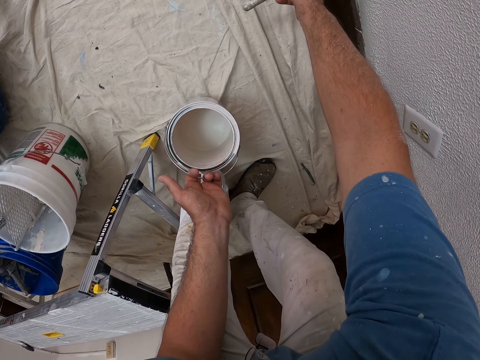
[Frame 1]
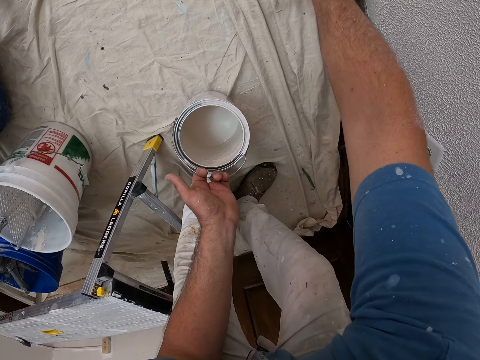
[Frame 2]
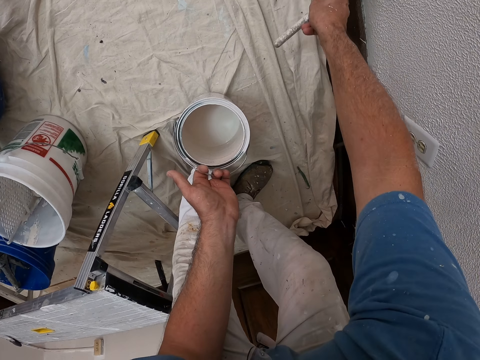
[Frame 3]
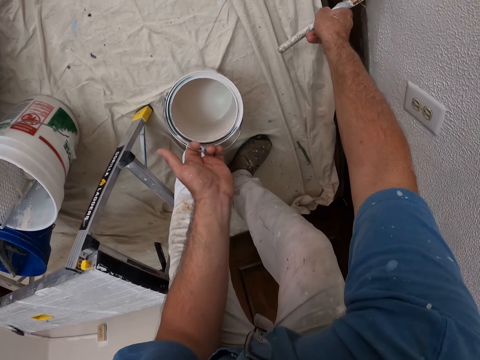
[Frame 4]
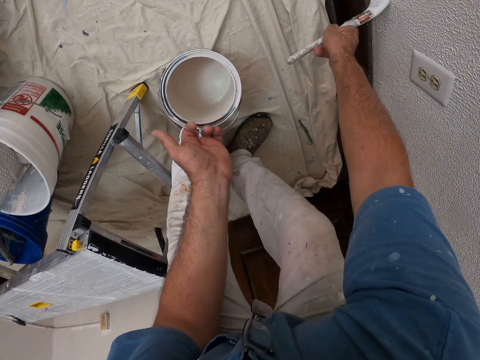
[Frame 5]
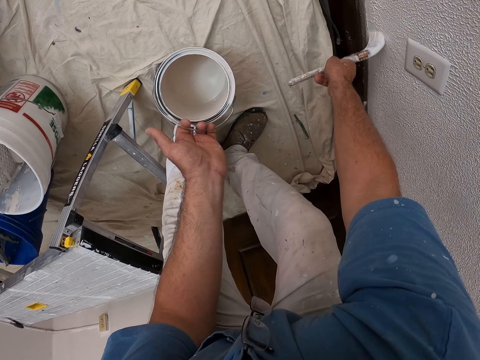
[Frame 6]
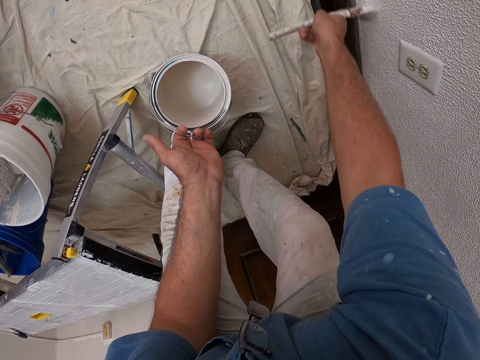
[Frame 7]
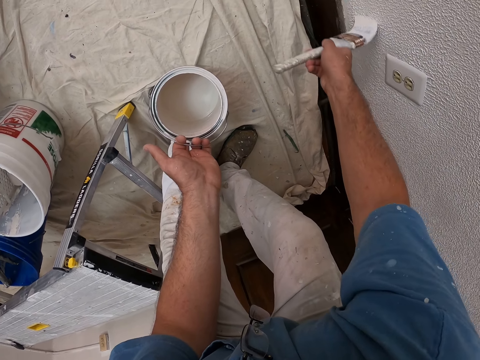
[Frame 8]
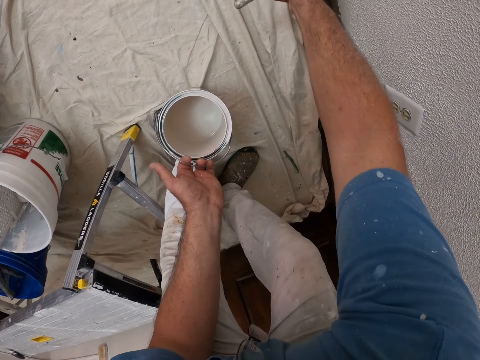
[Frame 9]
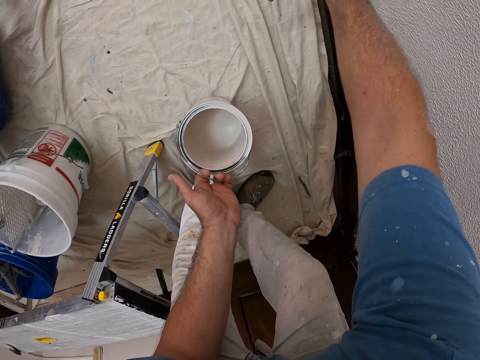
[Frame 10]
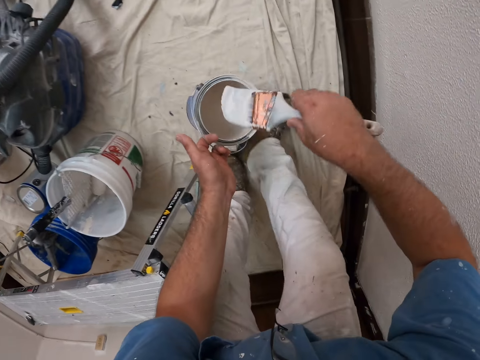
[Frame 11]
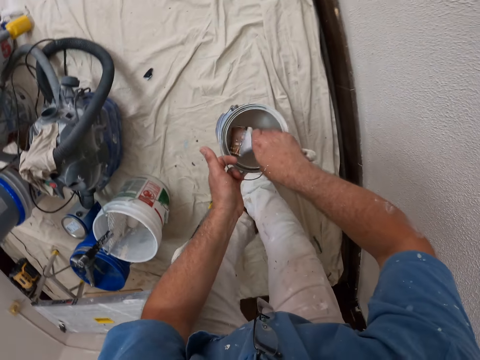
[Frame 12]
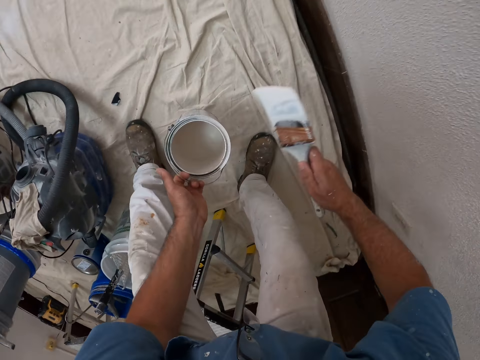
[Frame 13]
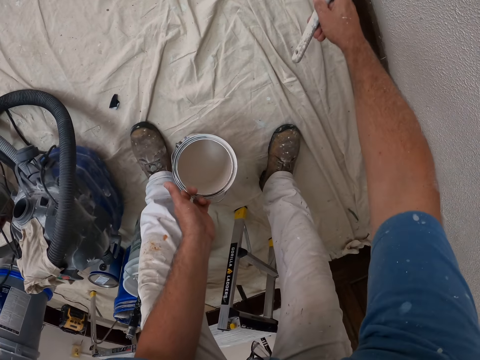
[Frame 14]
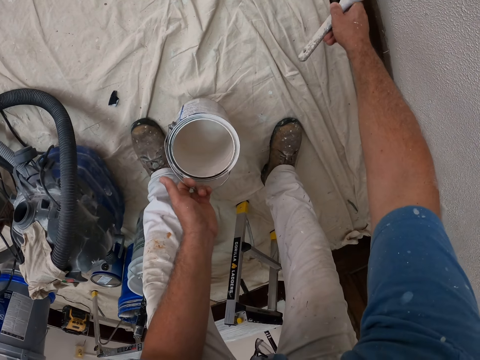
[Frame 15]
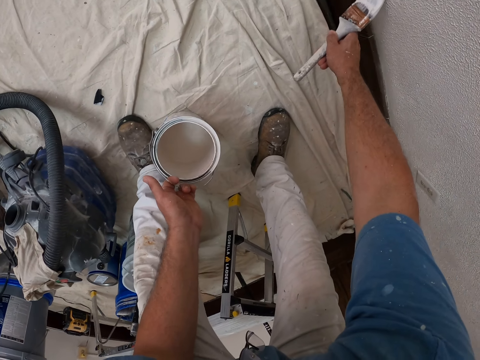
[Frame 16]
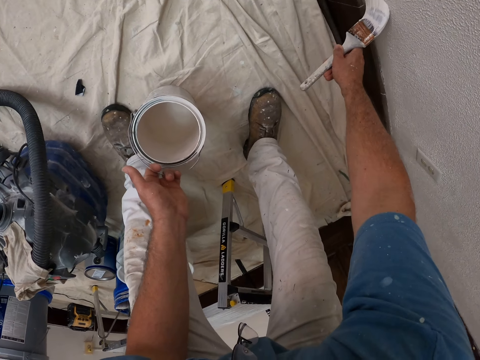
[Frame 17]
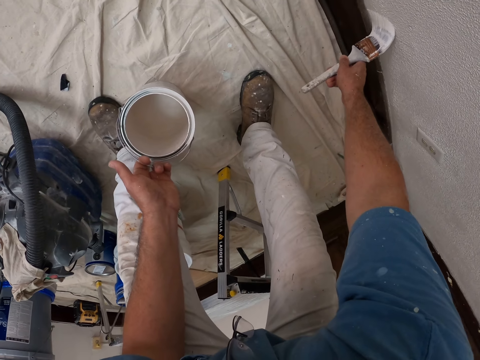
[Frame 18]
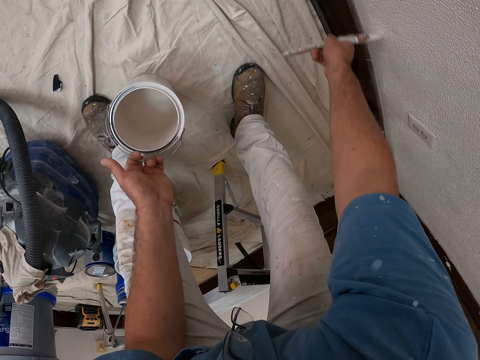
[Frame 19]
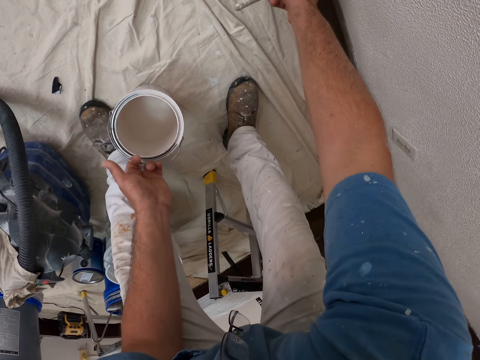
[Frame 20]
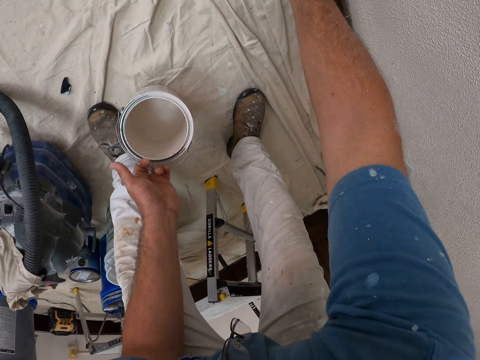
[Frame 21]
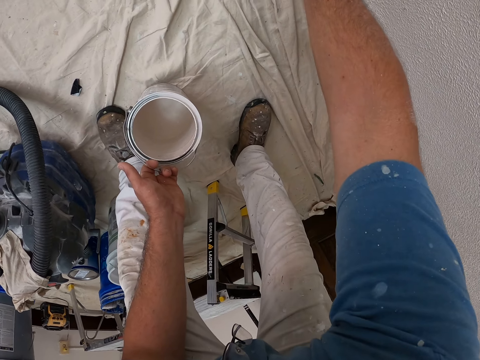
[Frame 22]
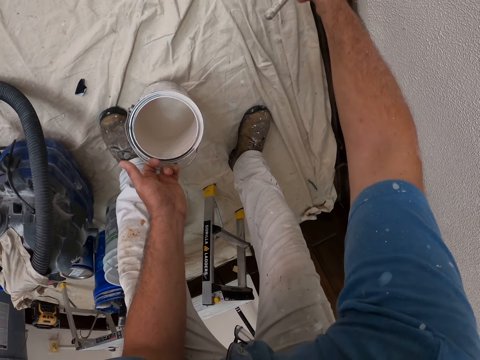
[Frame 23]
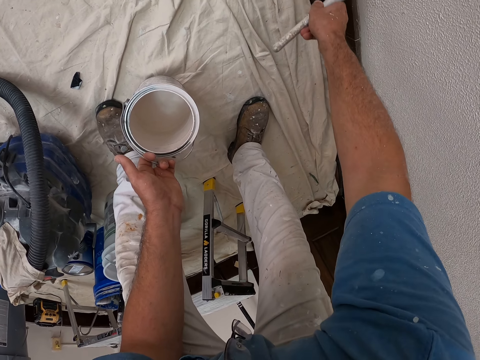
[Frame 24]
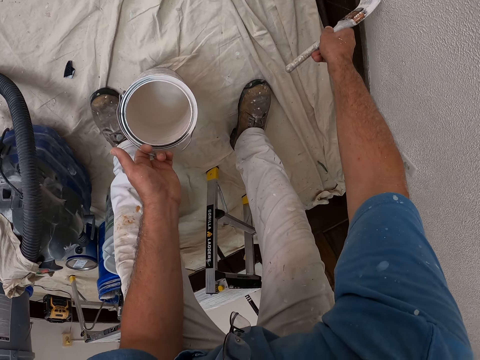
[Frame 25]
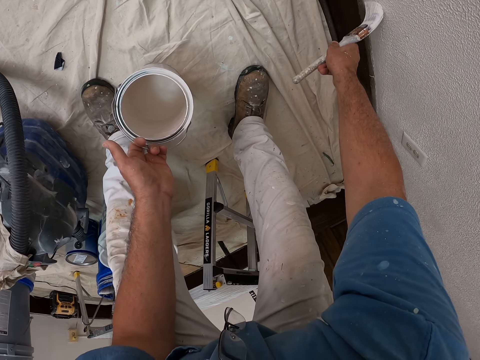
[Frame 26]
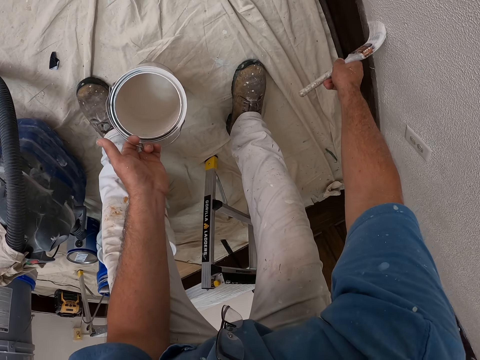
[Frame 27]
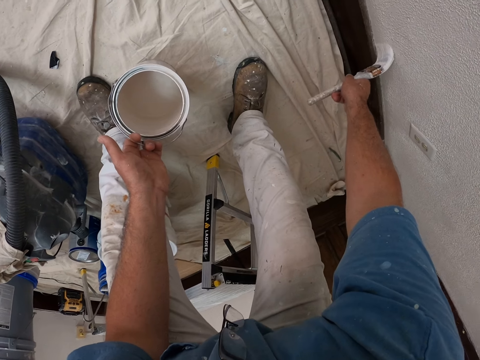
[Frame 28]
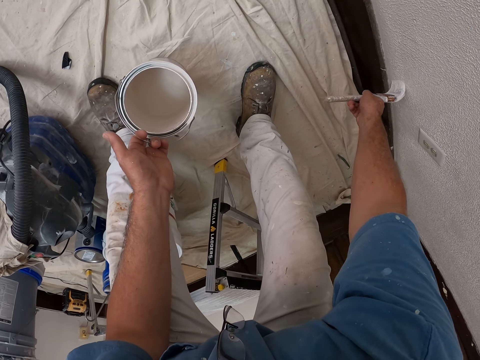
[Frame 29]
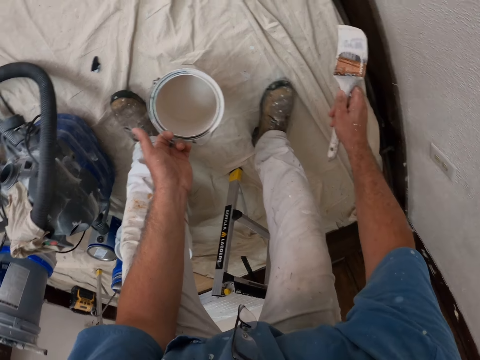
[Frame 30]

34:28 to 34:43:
The camera wearer dips the paint brush in the paint bucket. They paint the wall with the paint brush. They paint the wall.

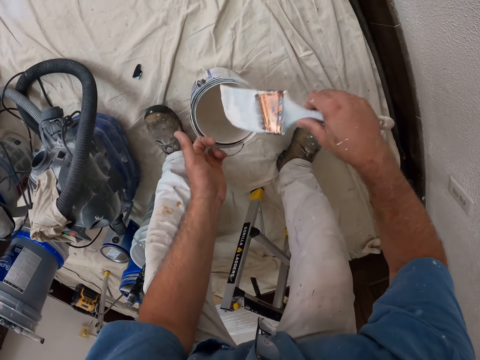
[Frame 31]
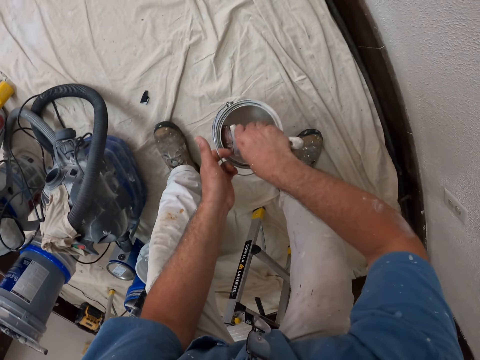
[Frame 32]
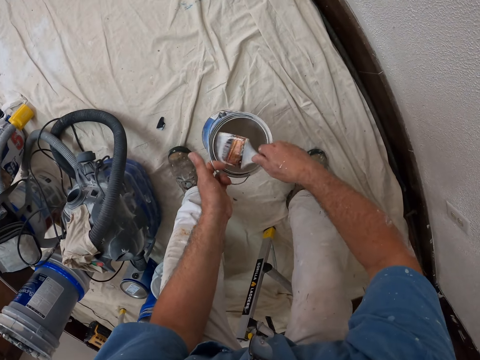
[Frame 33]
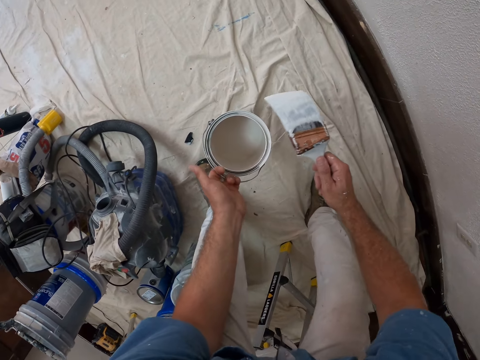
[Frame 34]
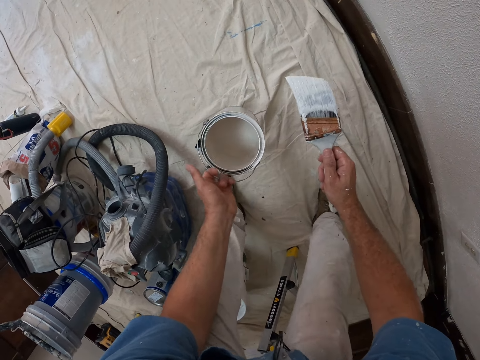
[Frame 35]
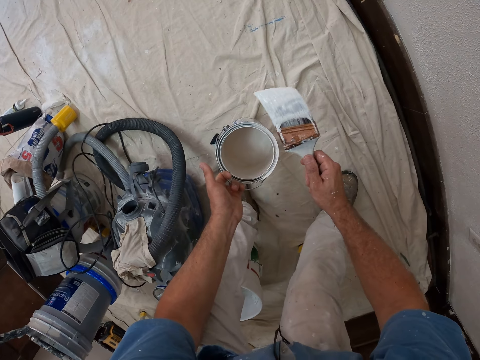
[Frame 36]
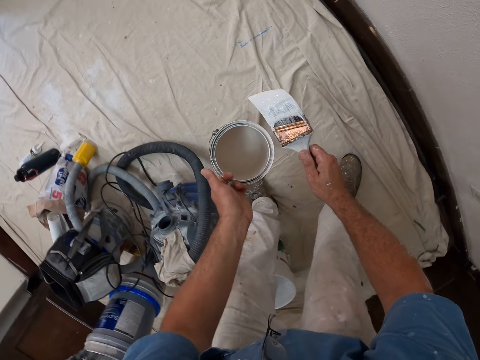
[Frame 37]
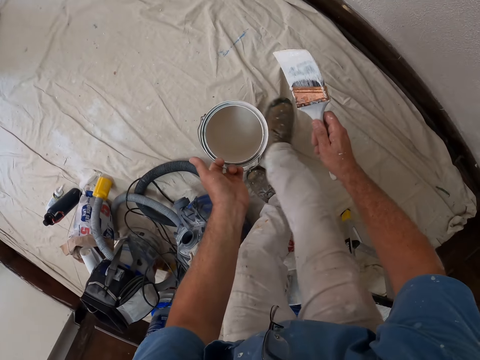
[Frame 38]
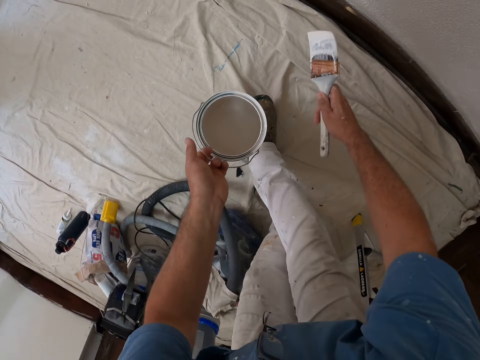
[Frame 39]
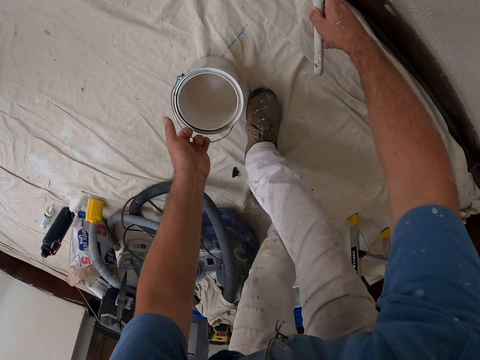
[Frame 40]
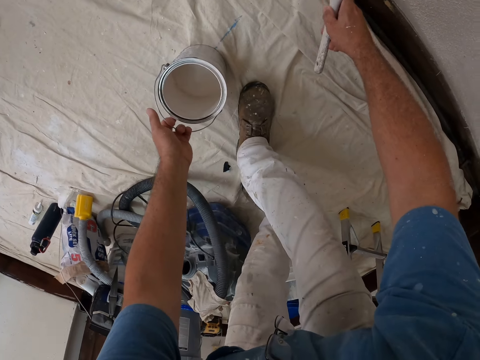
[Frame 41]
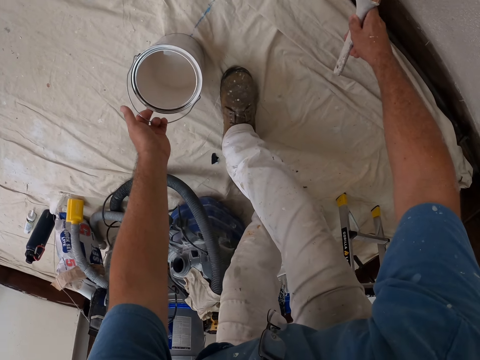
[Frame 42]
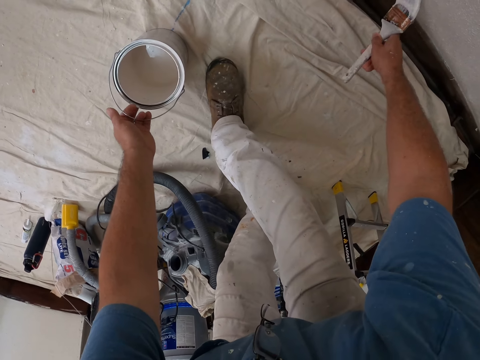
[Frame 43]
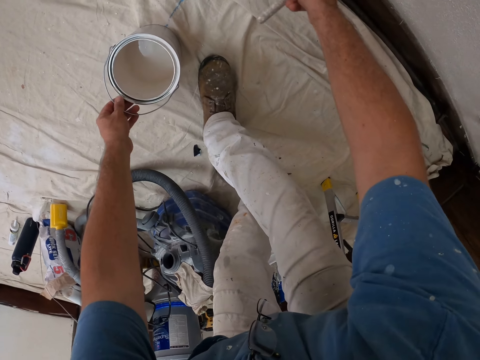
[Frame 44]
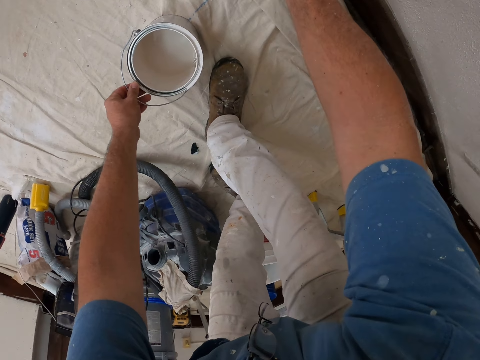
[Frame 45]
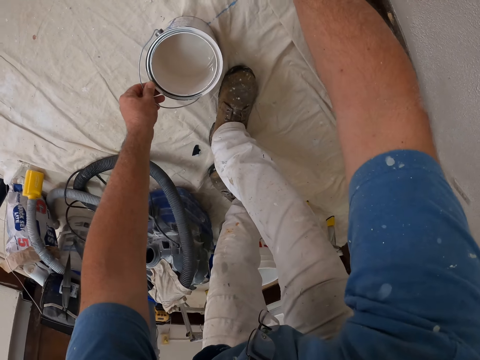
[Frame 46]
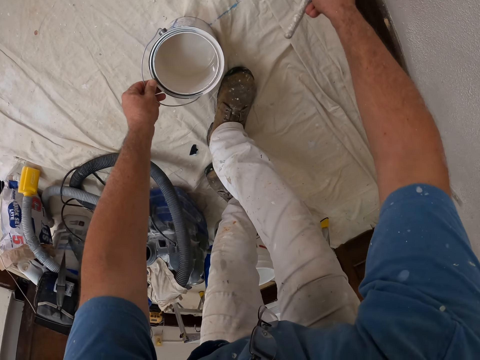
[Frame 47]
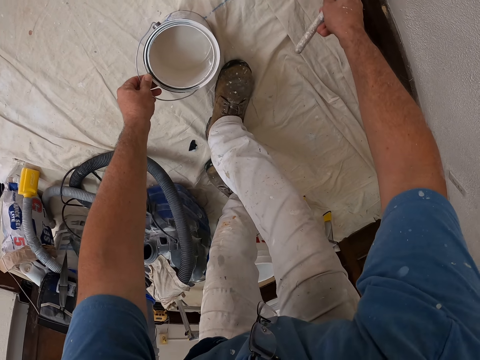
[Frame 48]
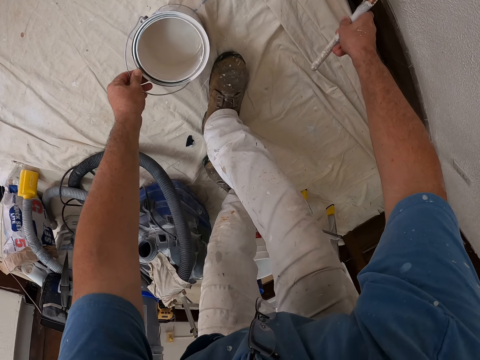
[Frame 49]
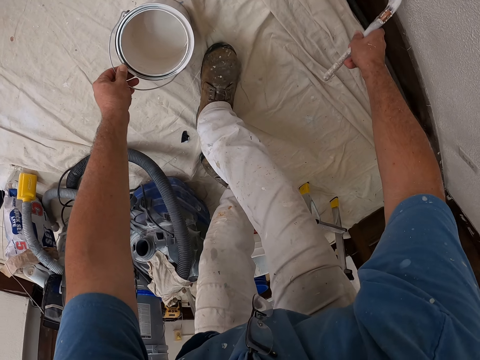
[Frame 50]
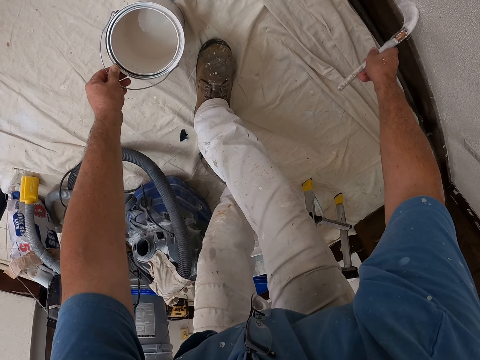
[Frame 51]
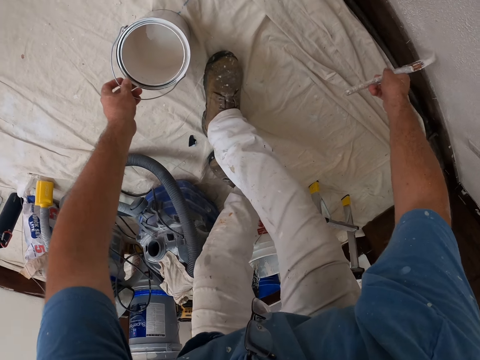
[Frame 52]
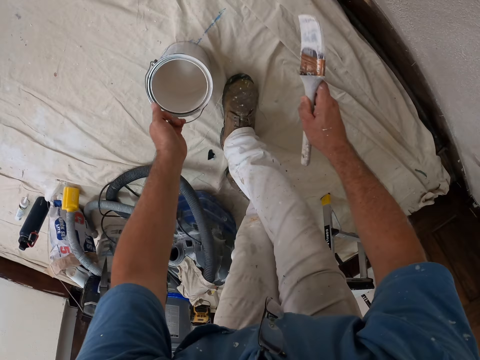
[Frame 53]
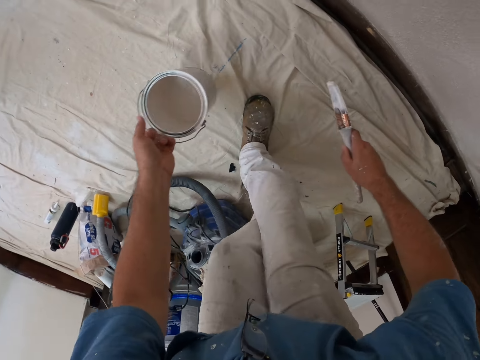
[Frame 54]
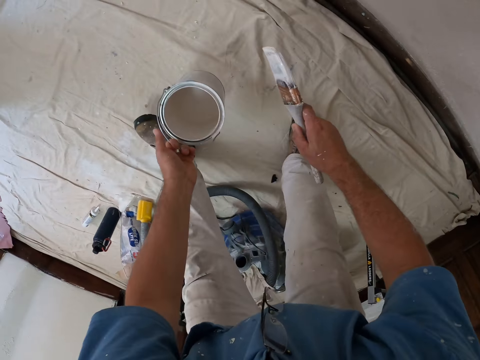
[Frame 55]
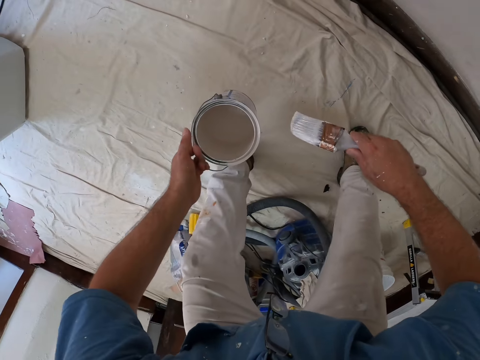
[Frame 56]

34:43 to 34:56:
The camera wearer dips the paint brush in the paint bucket. They are holding the painting brush. They paint the wall with the paint brush. They paint the wall.
